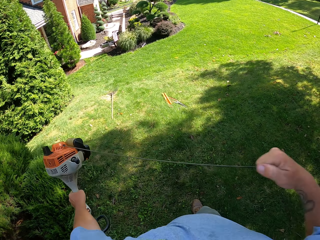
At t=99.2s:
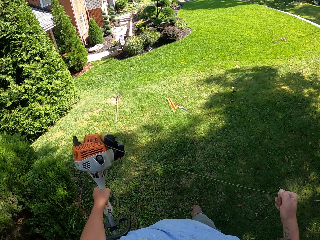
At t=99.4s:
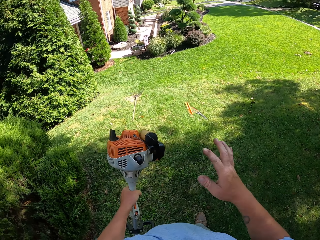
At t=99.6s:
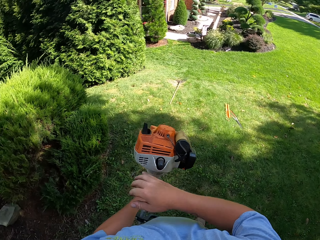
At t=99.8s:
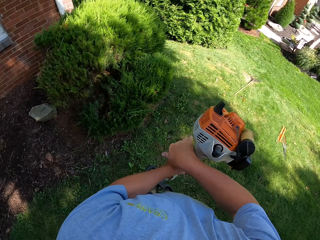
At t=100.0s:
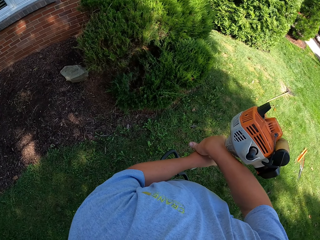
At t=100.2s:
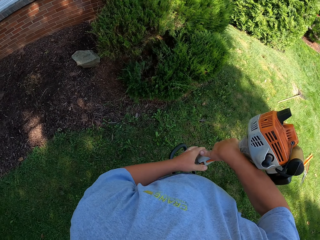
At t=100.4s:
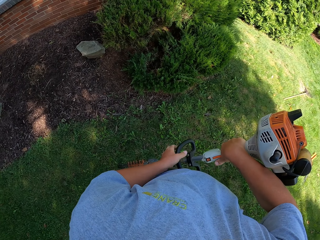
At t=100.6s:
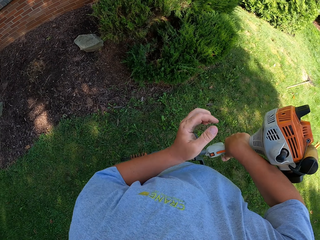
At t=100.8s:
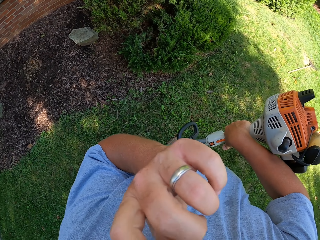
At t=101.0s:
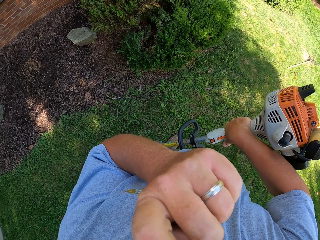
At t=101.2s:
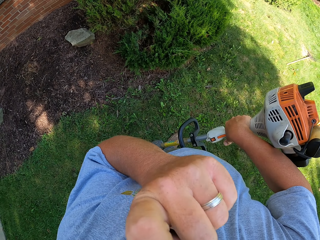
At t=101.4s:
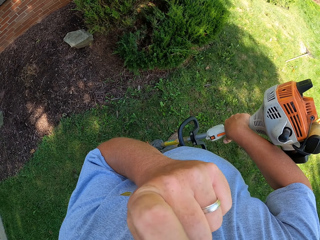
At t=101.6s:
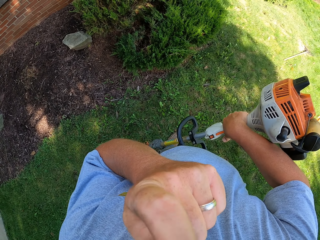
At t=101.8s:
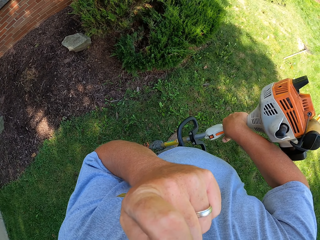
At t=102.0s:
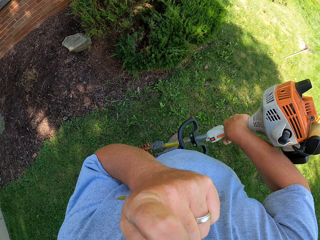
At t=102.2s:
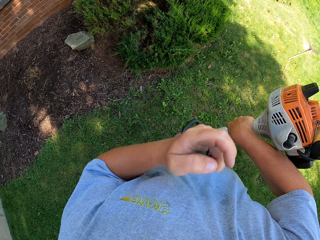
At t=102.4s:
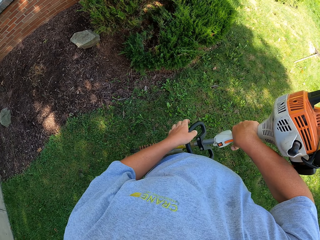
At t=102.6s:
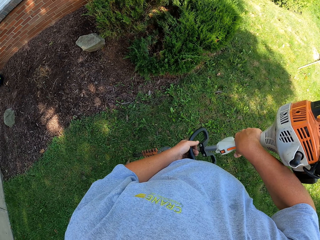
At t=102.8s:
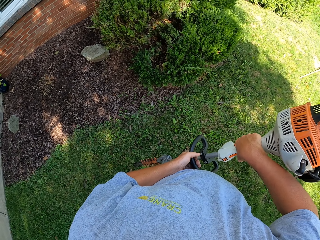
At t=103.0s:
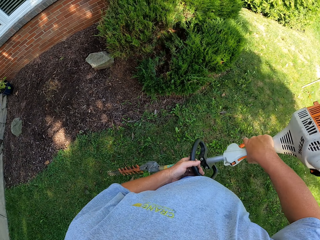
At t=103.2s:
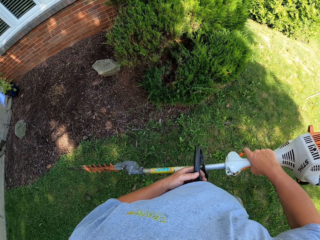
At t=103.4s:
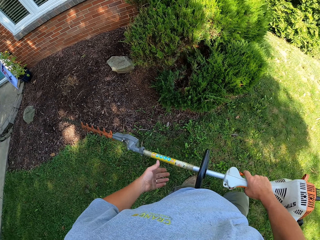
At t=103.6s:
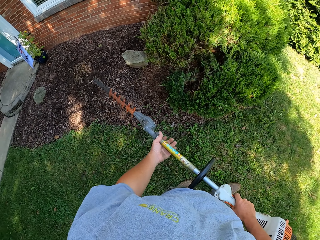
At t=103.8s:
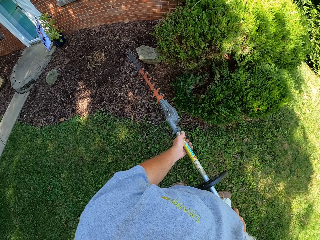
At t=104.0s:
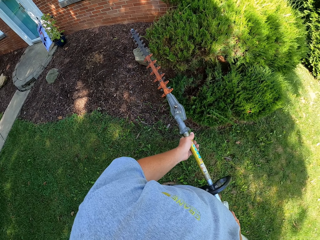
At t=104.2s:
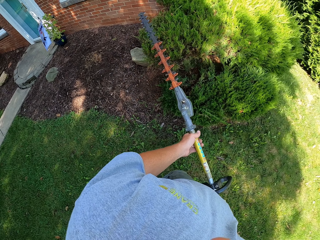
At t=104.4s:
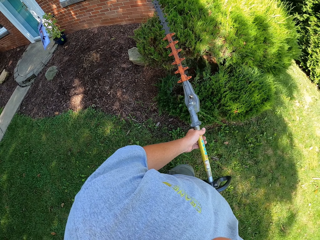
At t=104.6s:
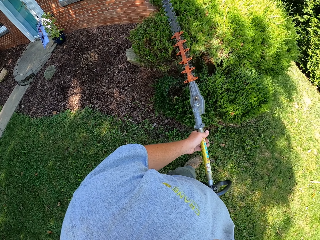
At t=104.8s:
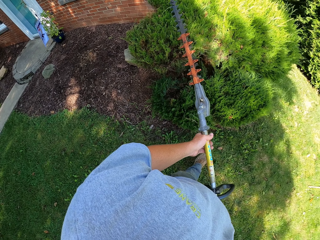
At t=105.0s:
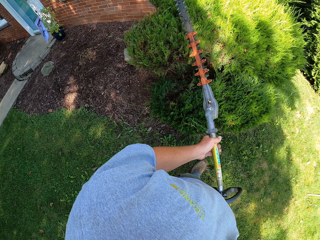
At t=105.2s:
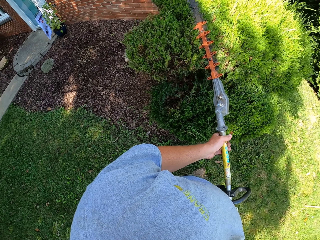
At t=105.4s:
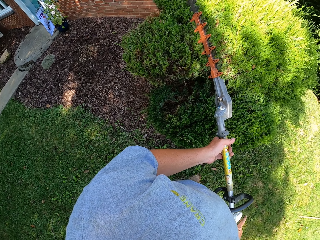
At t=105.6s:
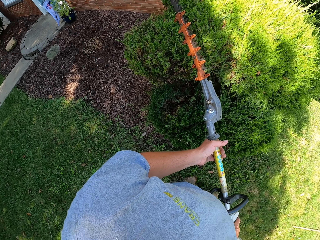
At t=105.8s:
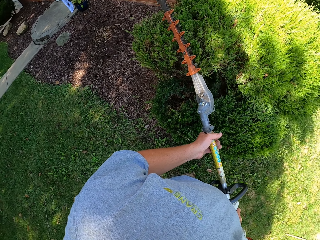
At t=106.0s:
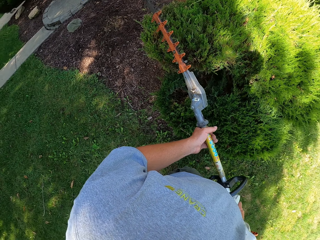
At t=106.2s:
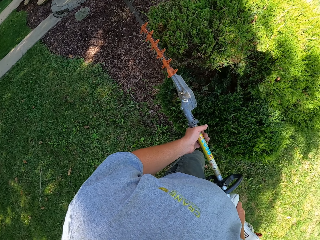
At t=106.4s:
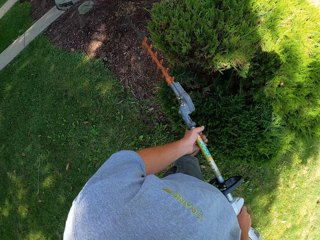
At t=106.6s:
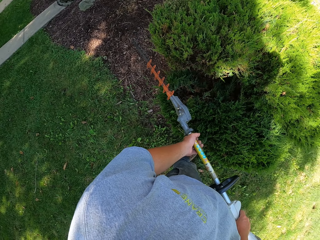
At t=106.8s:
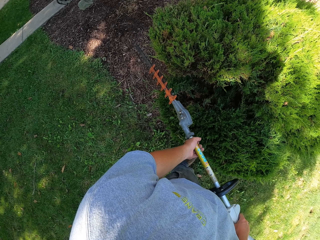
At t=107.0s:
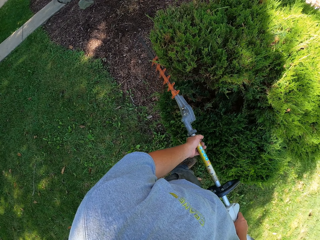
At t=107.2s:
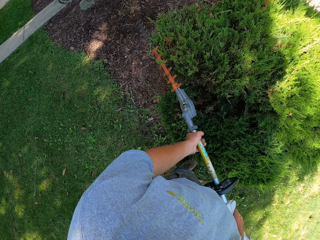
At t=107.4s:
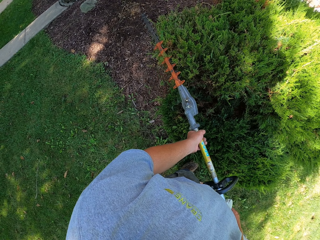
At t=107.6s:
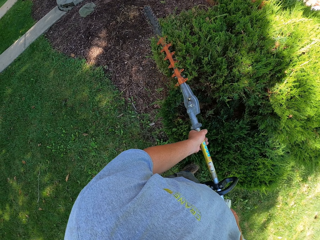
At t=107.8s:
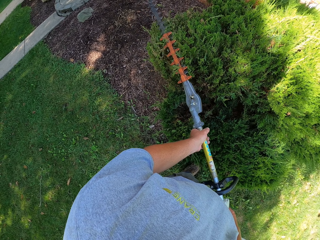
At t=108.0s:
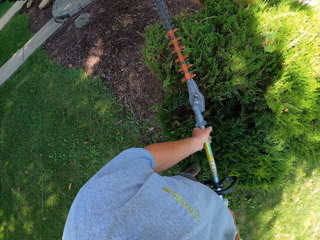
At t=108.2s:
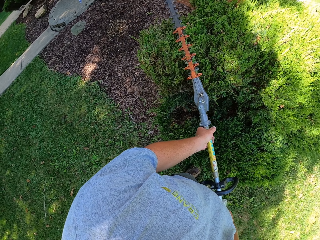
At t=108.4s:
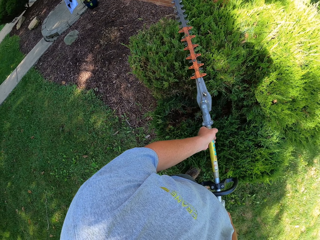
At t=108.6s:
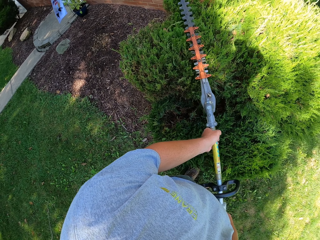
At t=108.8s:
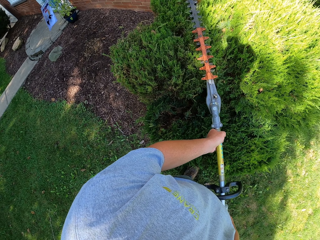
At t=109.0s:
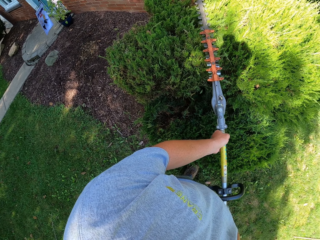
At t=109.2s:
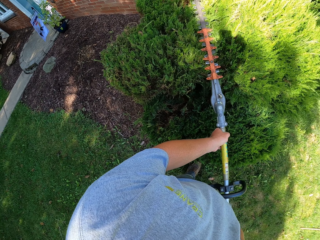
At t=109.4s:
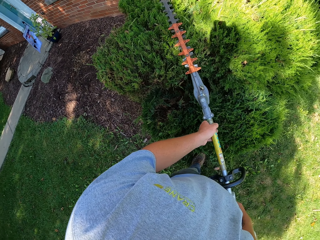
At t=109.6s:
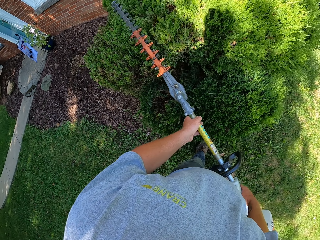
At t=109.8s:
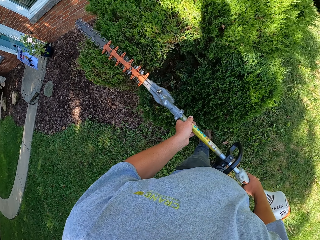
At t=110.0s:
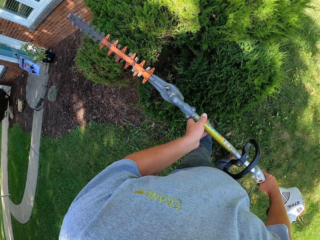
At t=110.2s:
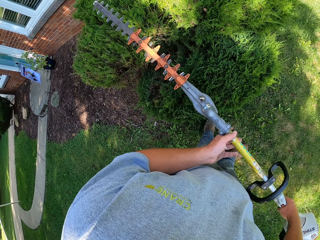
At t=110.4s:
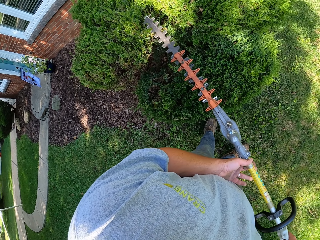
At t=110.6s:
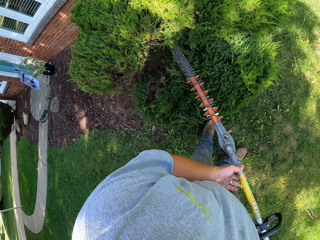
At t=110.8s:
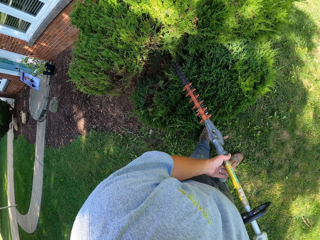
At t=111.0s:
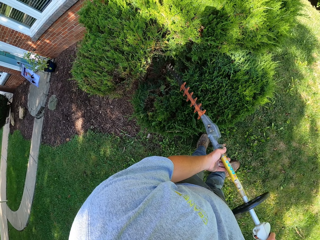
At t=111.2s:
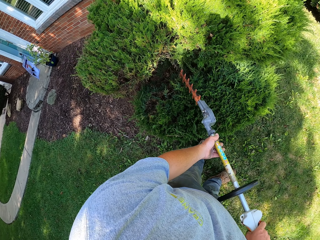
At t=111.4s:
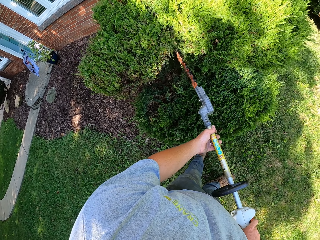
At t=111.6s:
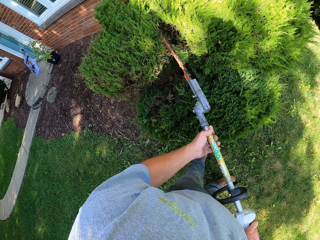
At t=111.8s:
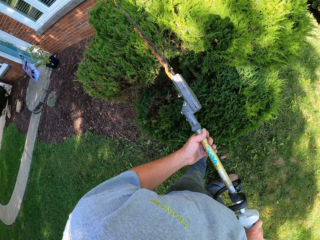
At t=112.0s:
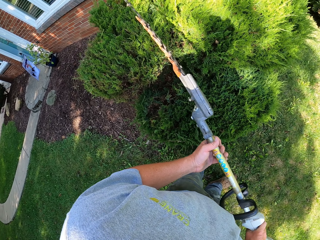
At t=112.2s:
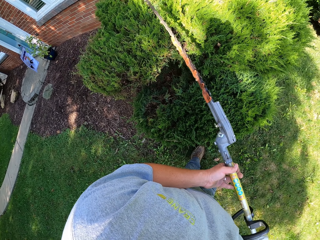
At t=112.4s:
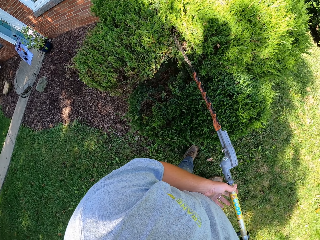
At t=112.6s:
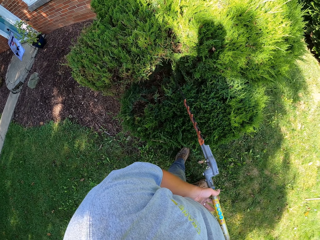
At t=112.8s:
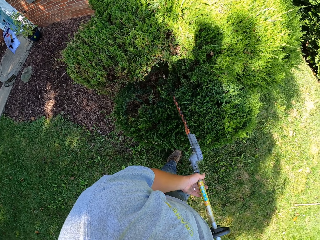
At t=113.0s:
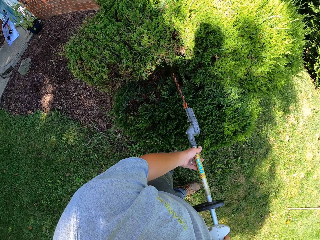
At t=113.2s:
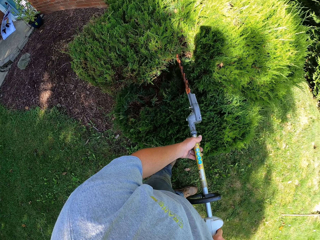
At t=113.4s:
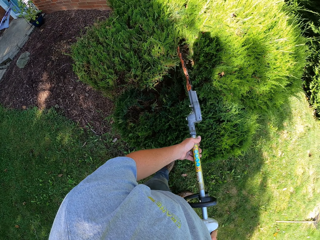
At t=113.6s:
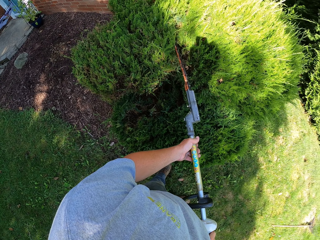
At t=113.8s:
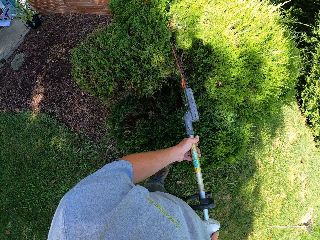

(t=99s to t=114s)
The camera wearer rubs his face. He walks with the lawn care. He trims the tree branches. He cuts a flower with the lawn care.

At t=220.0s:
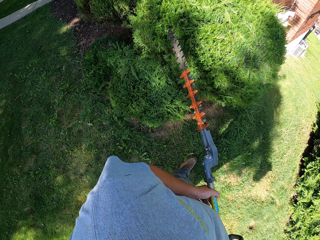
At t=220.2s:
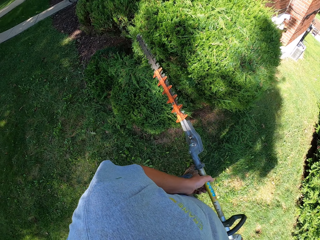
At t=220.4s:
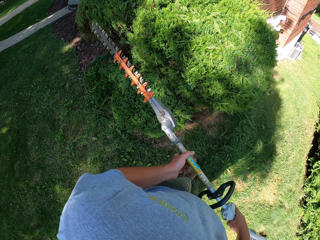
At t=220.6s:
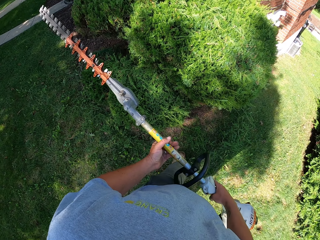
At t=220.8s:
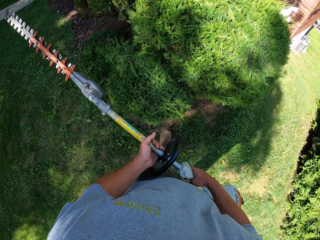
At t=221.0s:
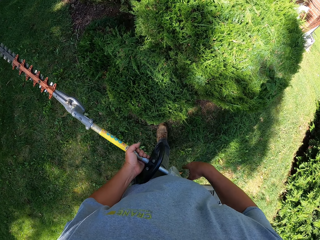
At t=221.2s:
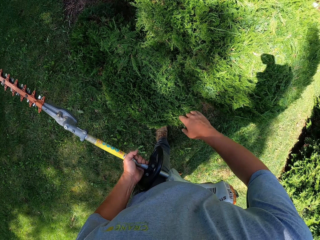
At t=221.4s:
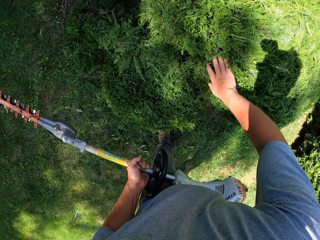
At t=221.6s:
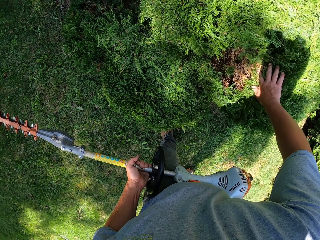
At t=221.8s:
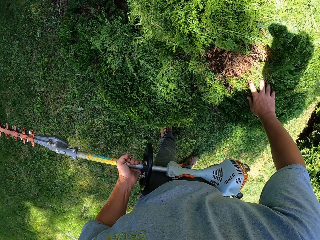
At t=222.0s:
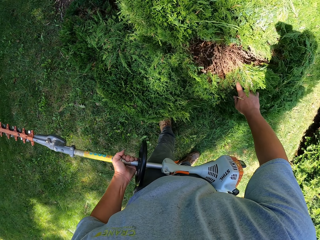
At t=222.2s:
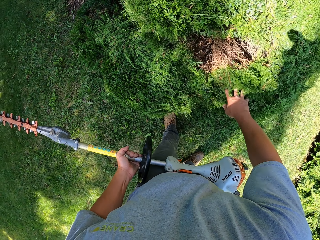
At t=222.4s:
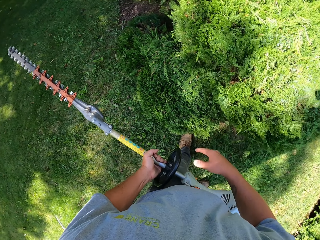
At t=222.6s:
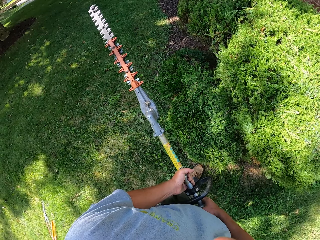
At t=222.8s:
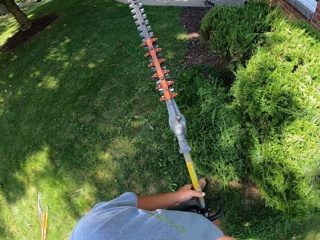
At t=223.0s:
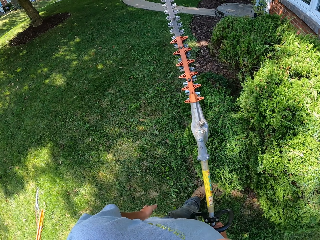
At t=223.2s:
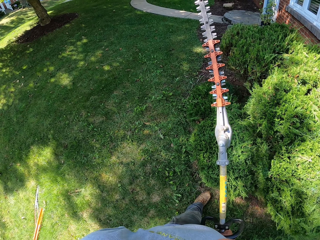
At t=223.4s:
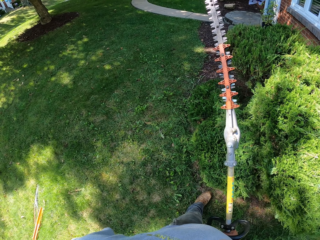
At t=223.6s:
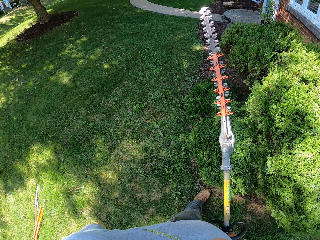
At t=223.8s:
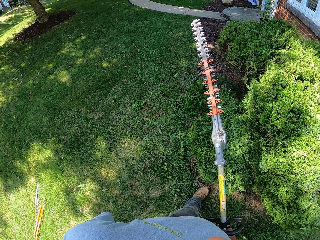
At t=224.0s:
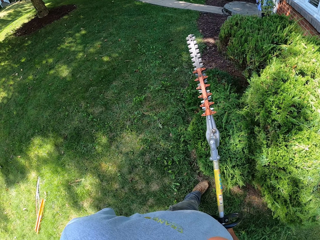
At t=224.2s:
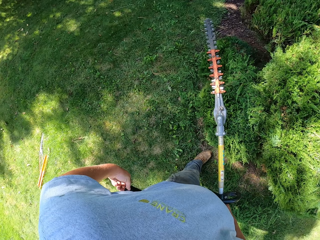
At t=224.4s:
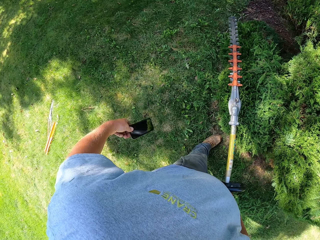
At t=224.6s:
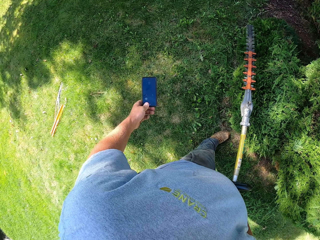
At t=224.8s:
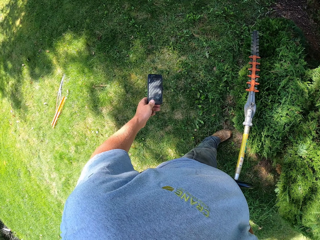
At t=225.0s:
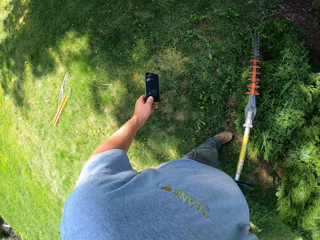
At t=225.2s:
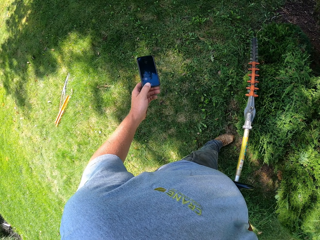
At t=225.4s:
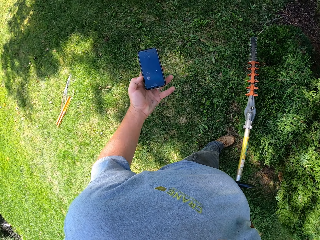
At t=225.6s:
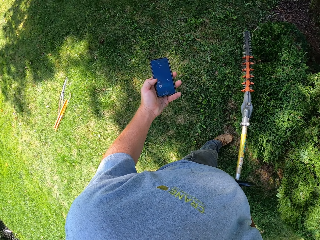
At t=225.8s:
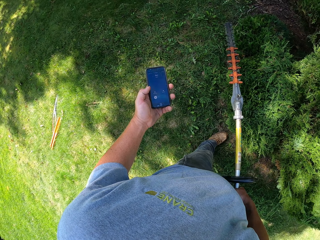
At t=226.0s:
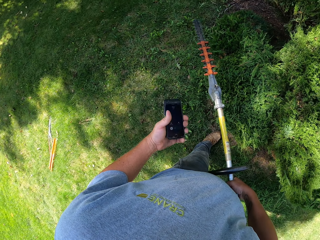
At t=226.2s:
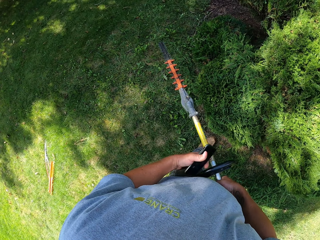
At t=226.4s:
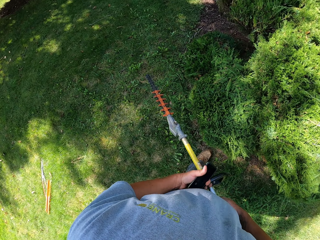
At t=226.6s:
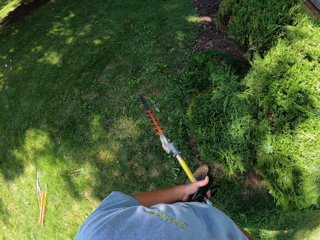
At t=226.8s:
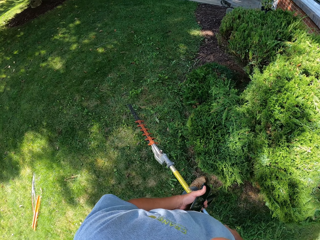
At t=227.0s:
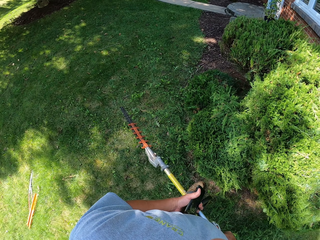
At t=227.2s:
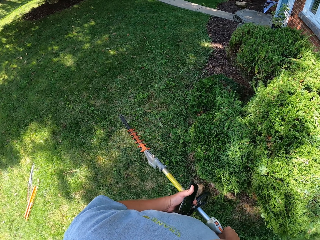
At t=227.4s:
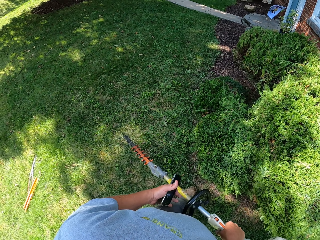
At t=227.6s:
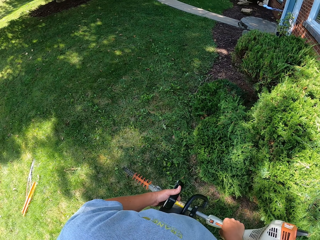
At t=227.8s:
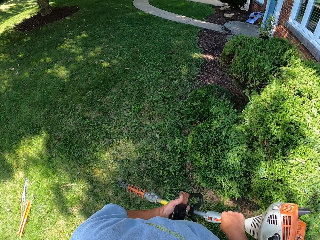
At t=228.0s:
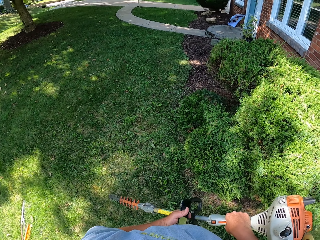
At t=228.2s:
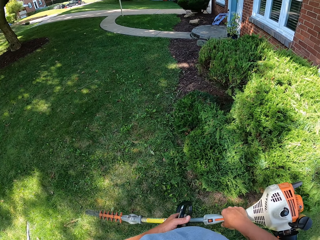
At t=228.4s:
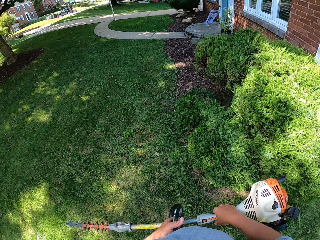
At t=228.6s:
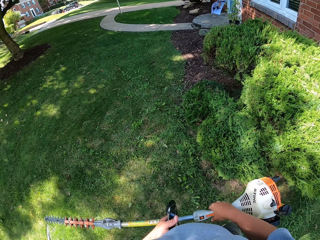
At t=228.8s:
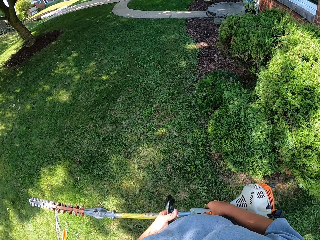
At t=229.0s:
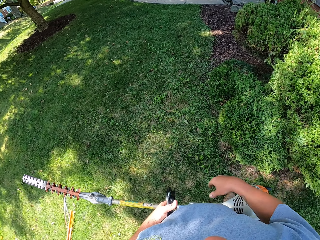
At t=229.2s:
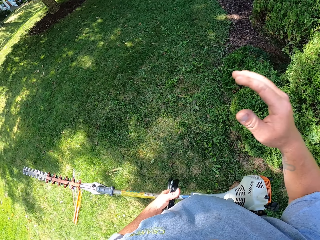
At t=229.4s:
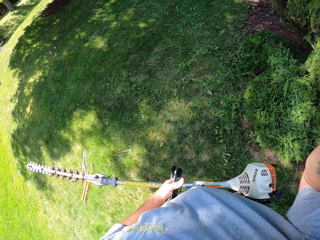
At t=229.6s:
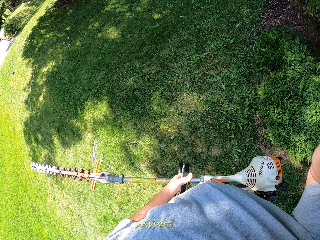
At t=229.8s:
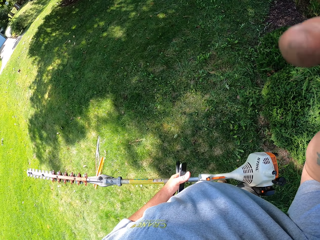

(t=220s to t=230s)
The camera wearer touches the flowers. They hold the tree branches. They pull out a phone from the pocket. They look at the phone. They hold the phone. They hold a pole saw. They lift the right hand.
